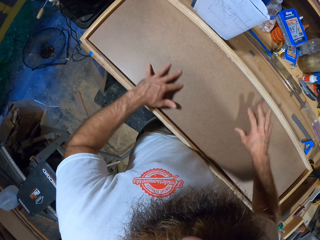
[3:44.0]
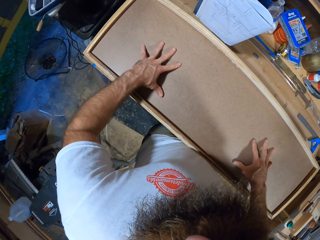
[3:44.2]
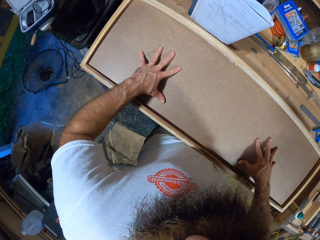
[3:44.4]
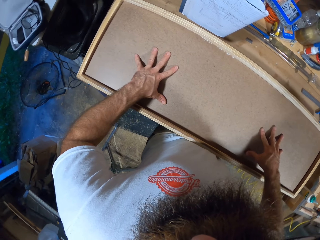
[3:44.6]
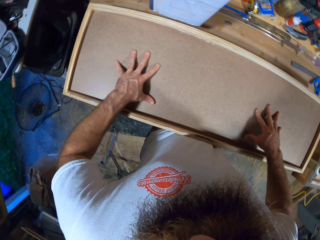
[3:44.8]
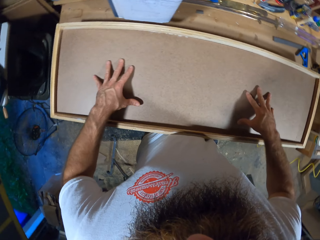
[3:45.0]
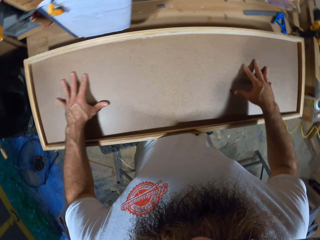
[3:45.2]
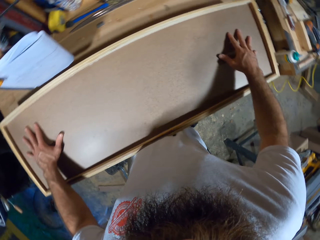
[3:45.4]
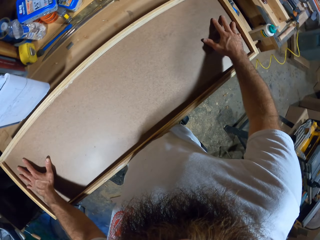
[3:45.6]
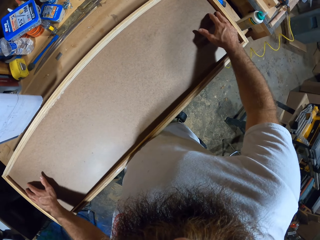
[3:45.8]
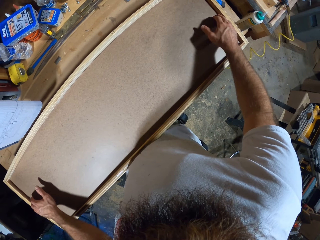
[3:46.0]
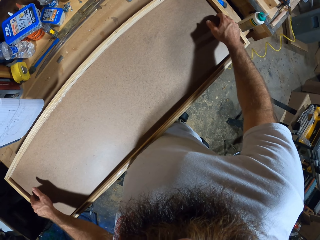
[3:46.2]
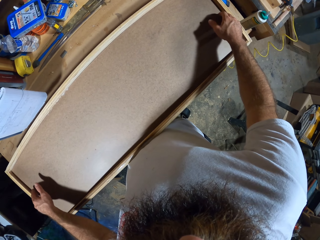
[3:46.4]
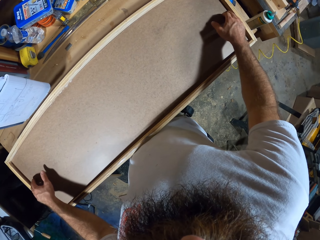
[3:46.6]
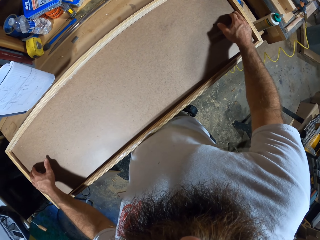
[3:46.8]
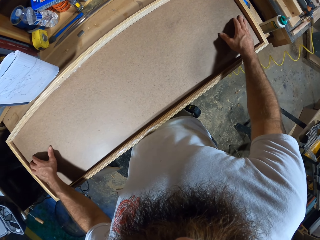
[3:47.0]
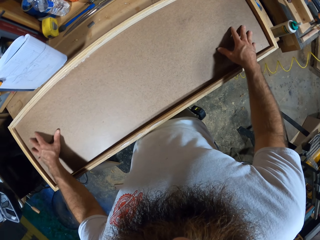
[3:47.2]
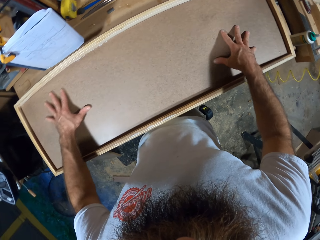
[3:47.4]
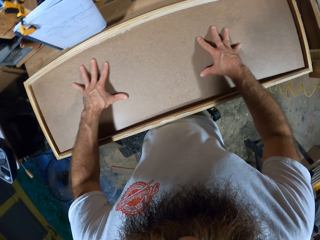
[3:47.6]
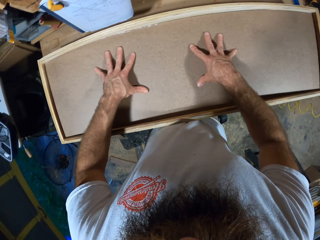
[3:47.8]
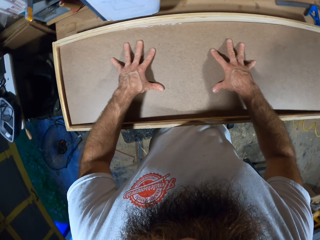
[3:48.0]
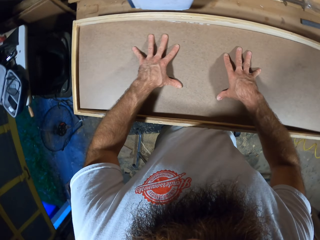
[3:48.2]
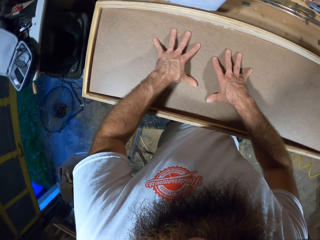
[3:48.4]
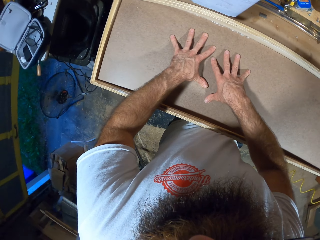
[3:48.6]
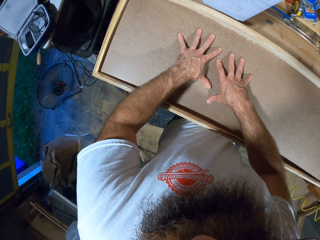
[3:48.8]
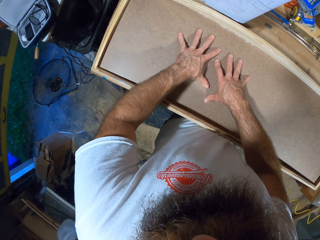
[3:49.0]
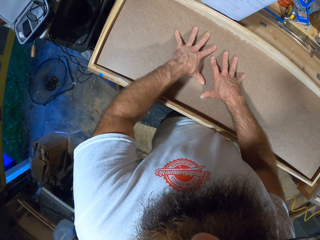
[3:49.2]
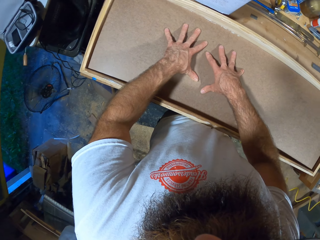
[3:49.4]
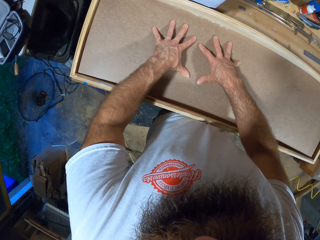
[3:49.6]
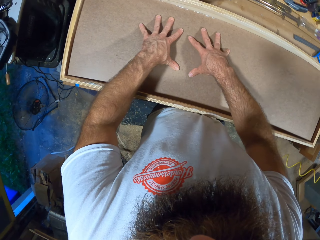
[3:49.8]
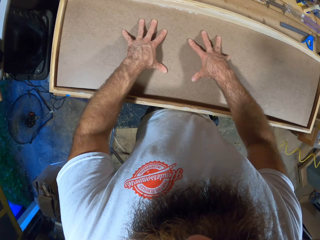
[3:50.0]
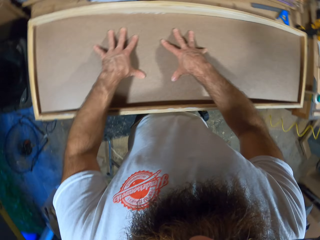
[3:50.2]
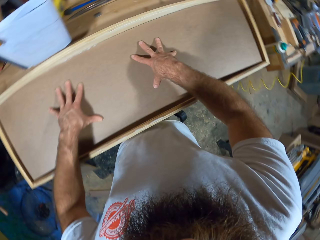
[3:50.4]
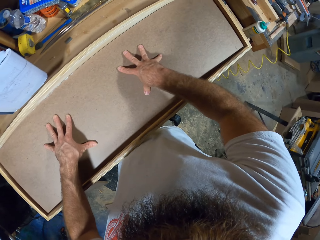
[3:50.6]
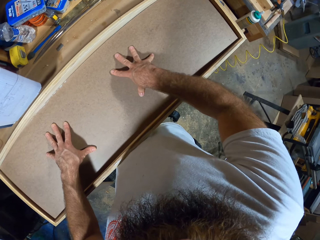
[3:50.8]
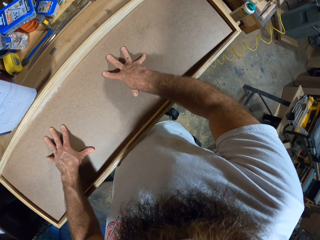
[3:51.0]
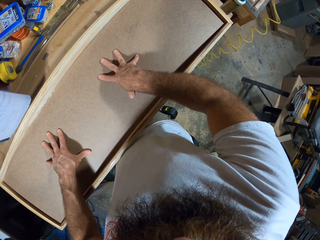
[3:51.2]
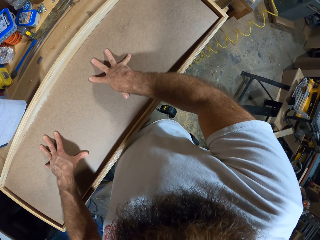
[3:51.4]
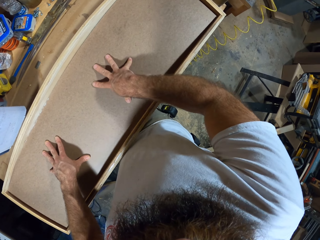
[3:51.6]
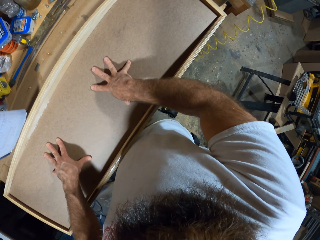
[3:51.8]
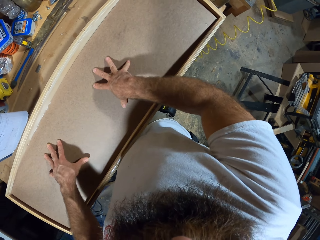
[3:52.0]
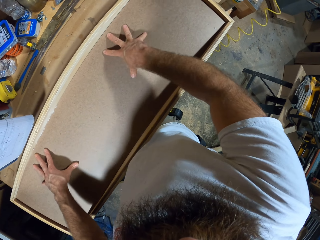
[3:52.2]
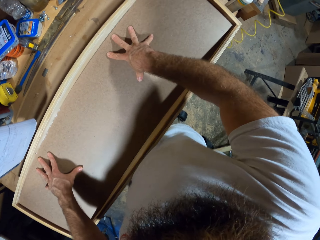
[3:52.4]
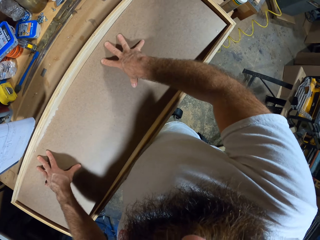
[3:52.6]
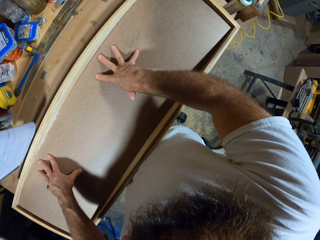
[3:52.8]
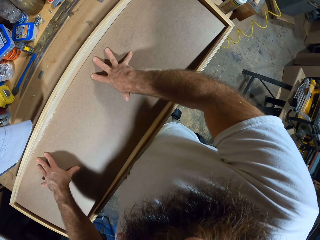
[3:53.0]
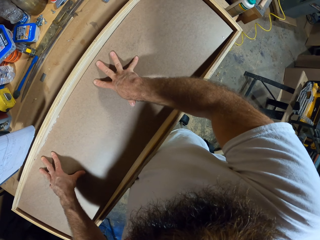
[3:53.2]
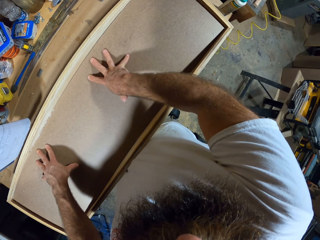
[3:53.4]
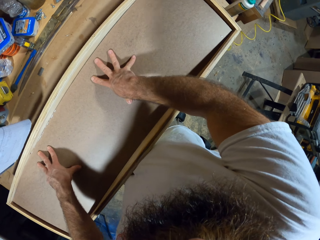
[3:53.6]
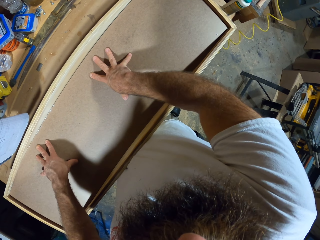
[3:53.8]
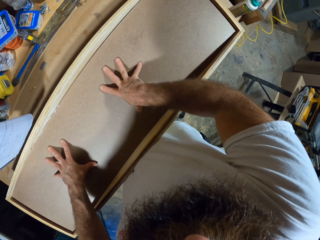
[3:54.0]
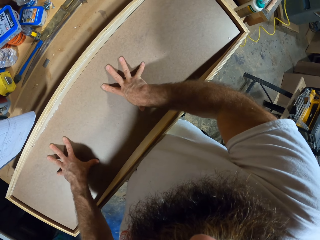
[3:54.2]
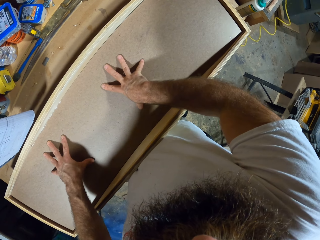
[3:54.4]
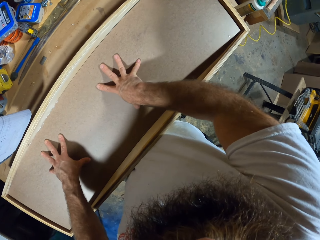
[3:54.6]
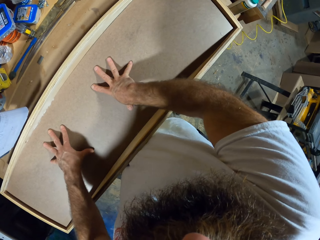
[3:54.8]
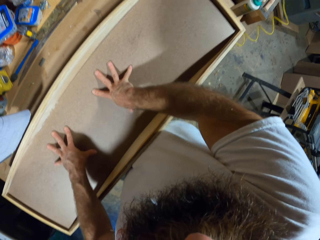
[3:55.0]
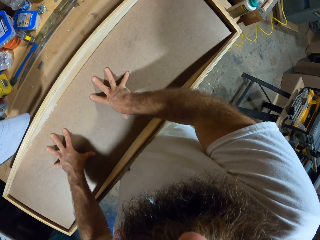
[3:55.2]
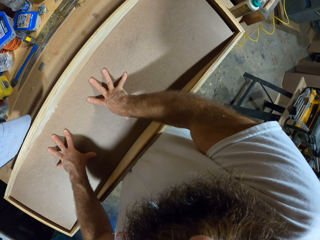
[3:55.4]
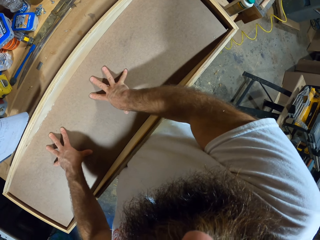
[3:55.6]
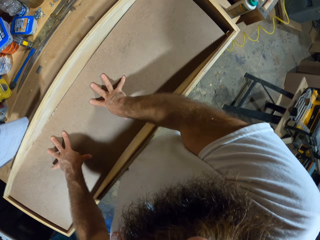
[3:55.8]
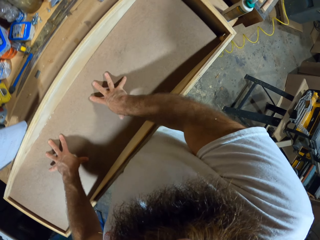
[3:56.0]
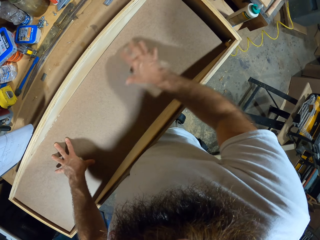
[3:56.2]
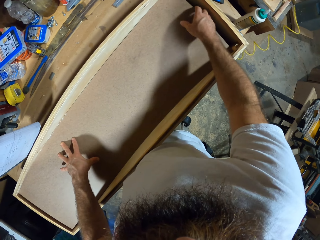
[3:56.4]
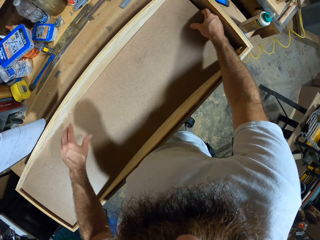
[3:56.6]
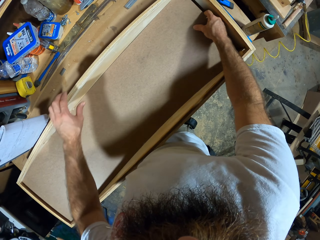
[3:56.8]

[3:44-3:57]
The camera wearer places both hands on the plywood in the wooden frame. They touch the structure with both sides. They push the plywood in the wooden frame in with both hands. They push the cover of the structure down.

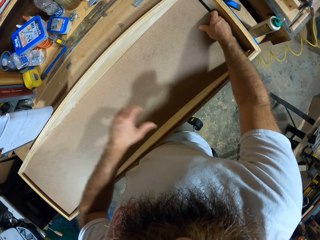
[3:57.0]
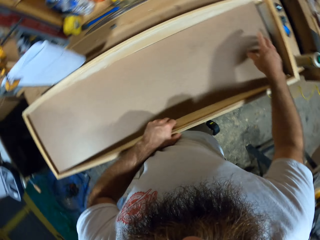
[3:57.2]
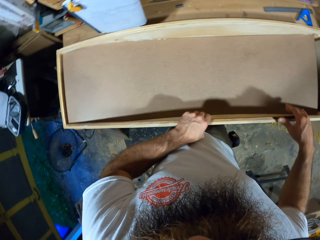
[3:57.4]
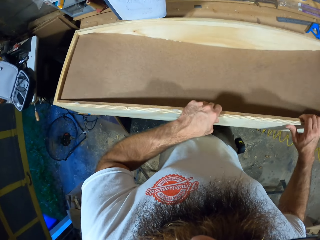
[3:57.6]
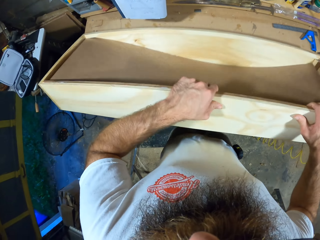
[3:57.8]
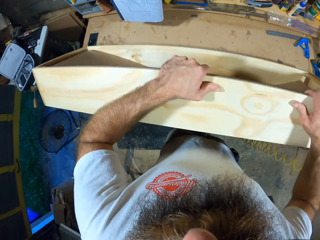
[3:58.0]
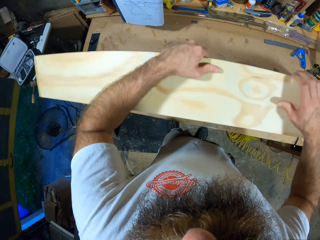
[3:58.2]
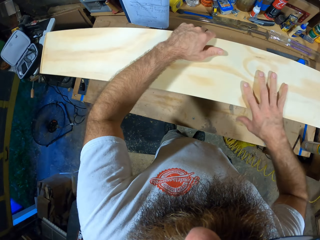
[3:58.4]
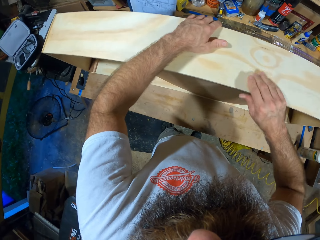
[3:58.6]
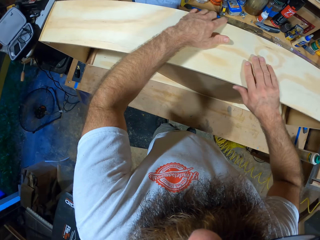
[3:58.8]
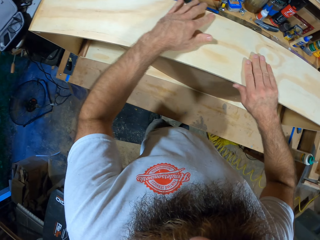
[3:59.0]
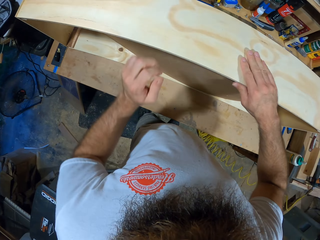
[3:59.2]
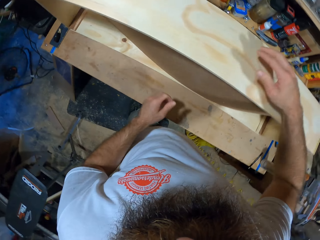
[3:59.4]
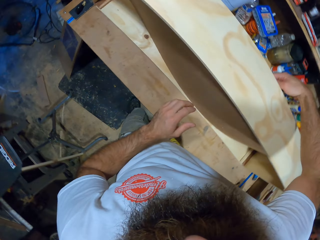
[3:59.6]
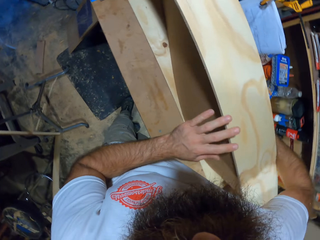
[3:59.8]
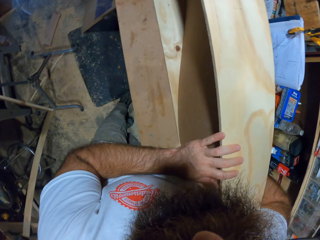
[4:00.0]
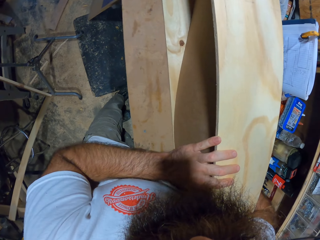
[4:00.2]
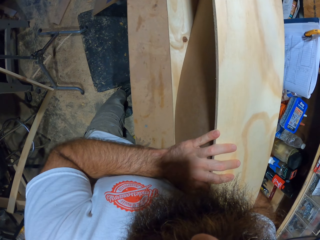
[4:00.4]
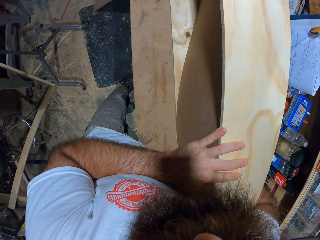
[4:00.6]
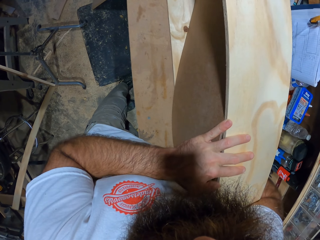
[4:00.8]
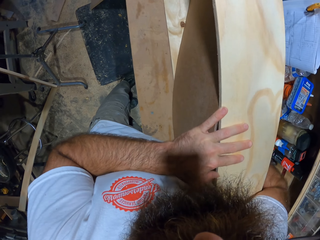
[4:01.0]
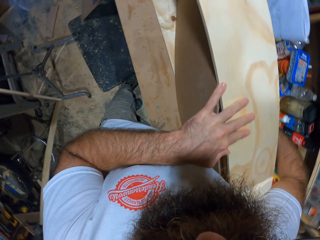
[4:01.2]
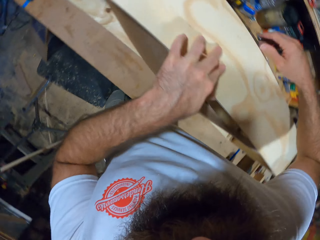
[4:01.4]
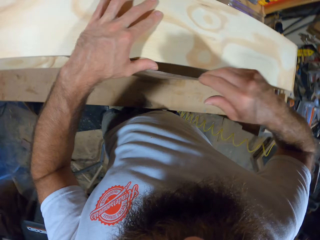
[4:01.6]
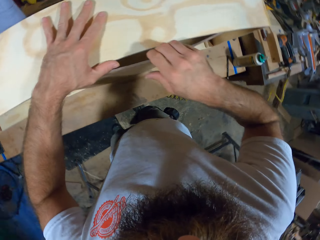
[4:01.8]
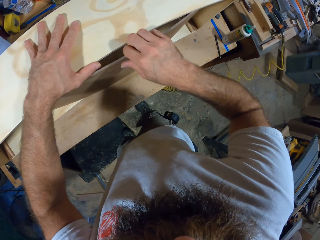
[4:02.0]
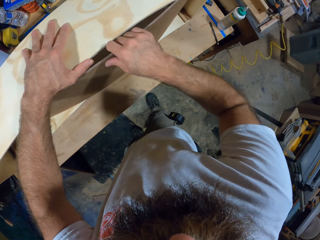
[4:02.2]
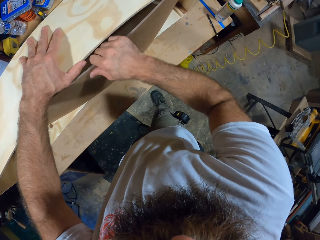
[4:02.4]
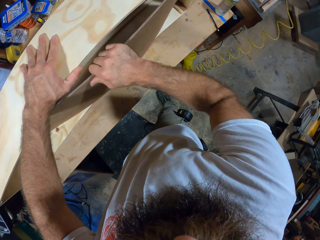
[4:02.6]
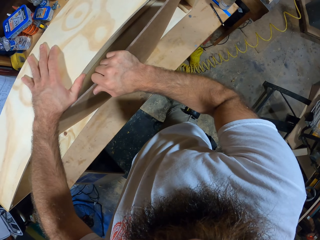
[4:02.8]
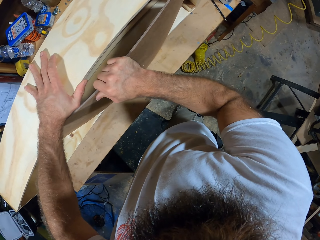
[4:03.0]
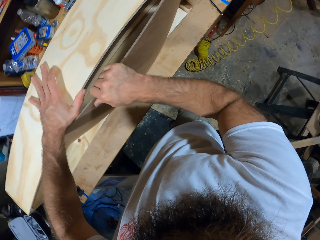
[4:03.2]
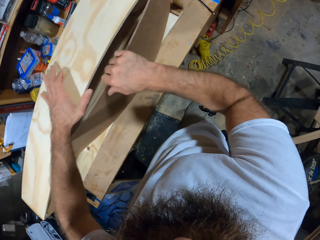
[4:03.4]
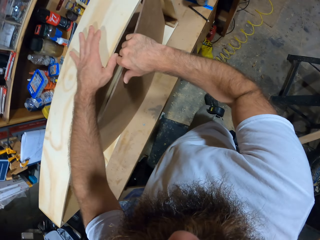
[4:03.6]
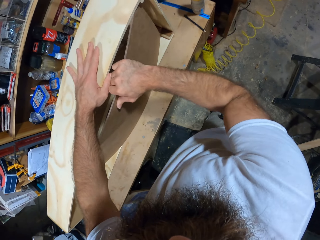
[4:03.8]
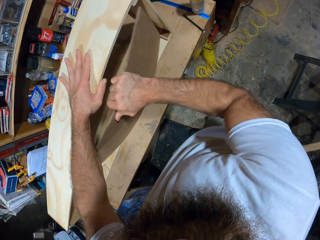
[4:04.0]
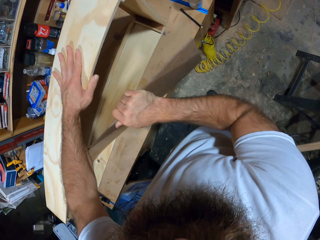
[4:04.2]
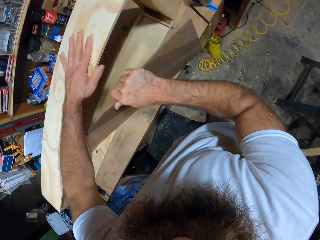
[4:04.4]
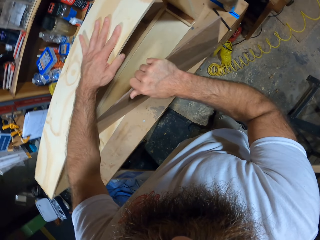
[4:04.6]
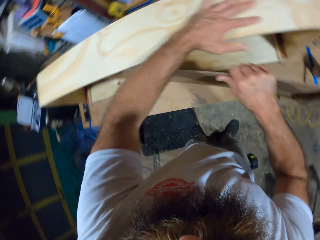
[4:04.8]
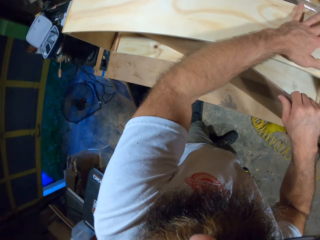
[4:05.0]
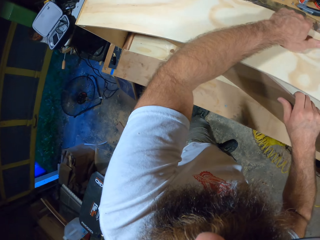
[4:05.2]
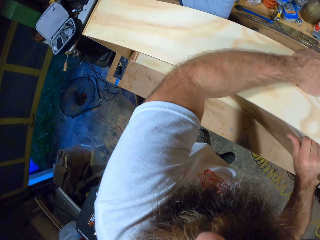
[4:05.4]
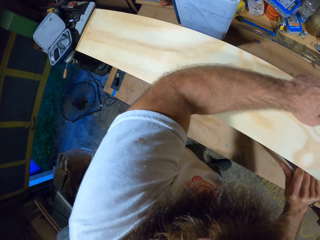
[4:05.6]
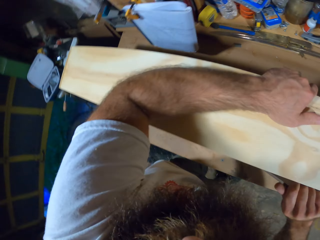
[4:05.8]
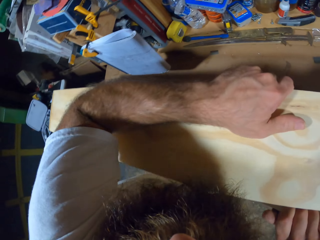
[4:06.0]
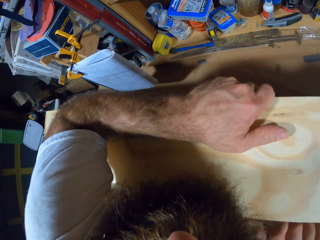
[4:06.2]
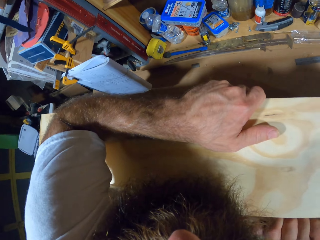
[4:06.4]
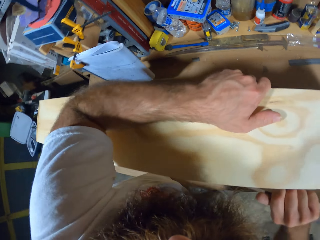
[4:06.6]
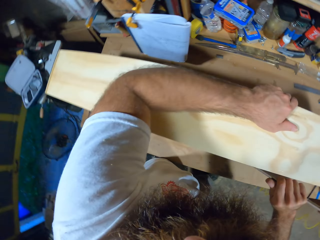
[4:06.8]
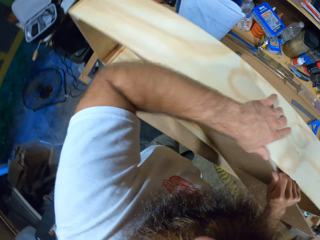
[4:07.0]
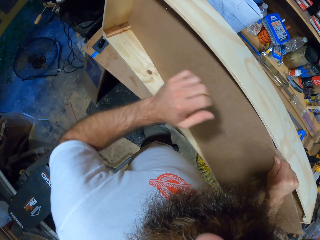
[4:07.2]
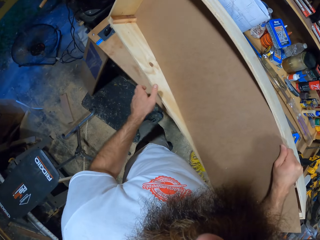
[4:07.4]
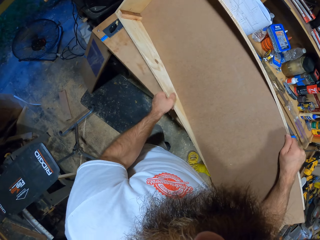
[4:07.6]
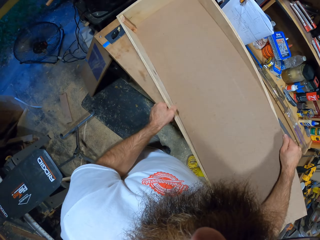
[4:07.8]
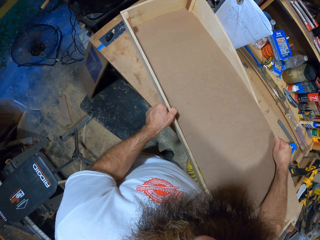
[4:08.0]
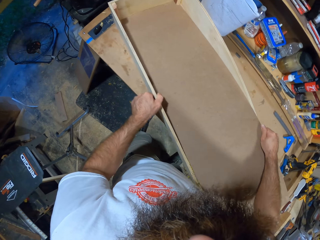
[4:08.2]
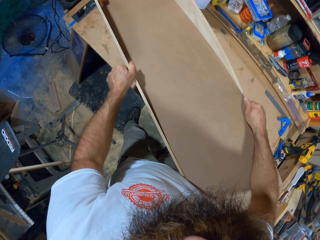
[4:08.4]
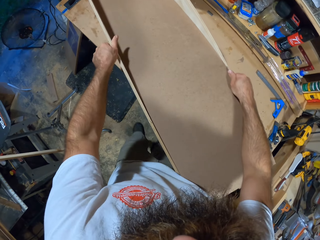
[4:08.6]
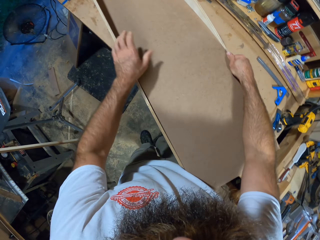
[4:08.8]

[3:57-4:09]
The camera wearer stands the wooden frame with both hands. They dislodge the plywood from the wooden frame with both hands.
